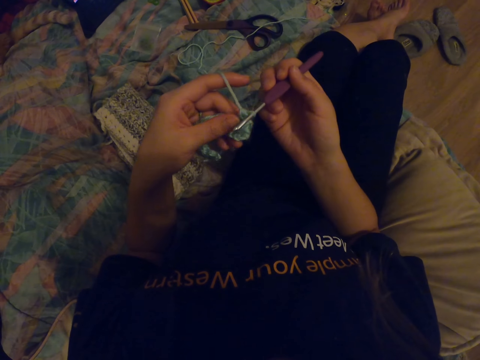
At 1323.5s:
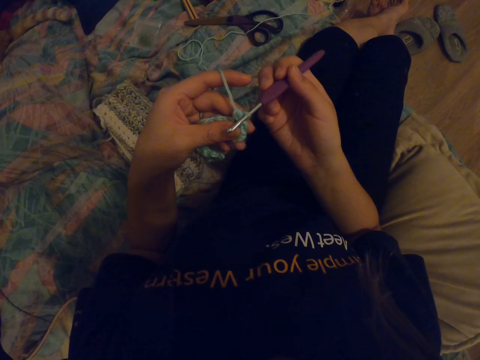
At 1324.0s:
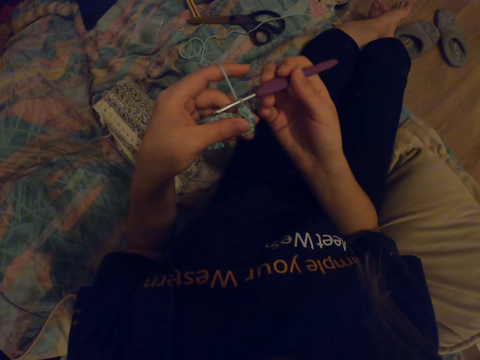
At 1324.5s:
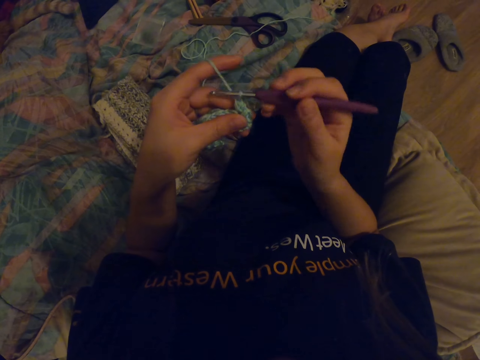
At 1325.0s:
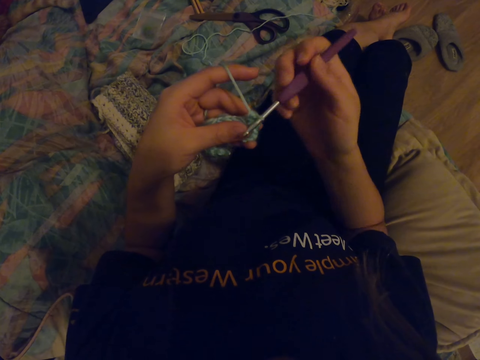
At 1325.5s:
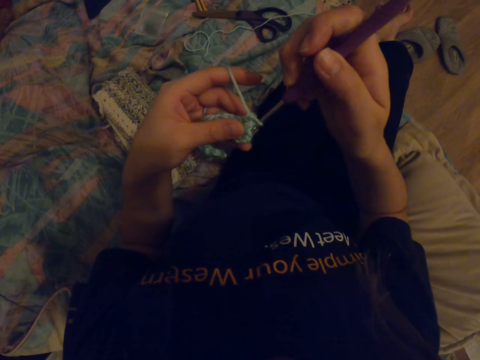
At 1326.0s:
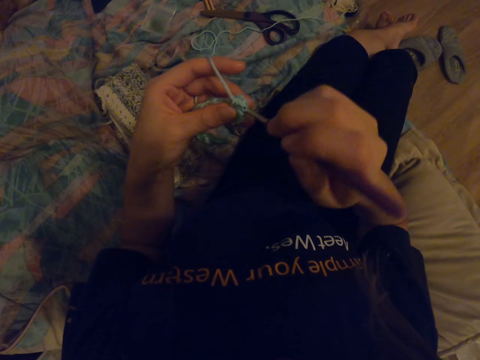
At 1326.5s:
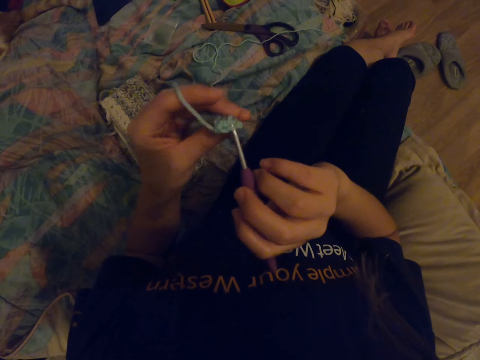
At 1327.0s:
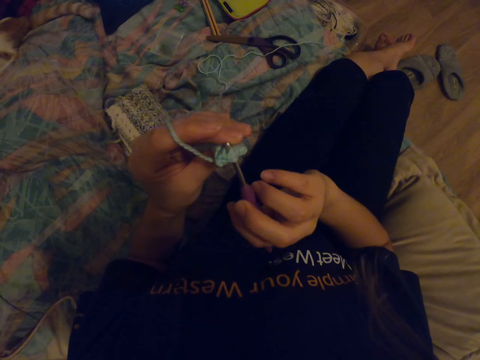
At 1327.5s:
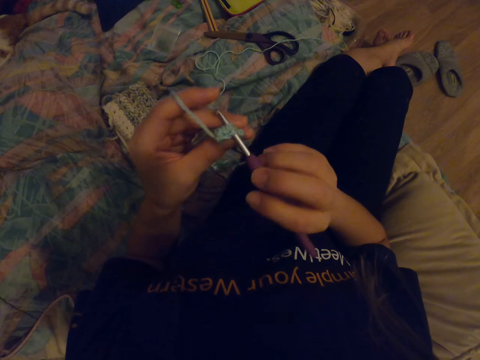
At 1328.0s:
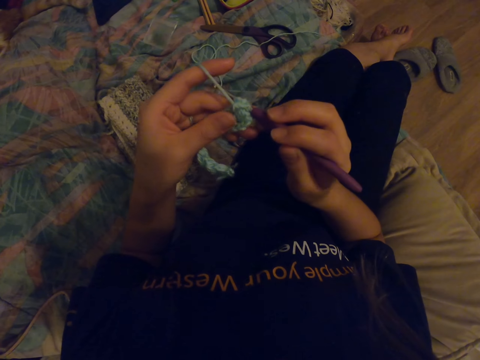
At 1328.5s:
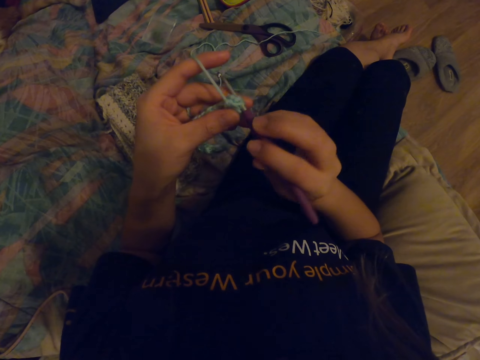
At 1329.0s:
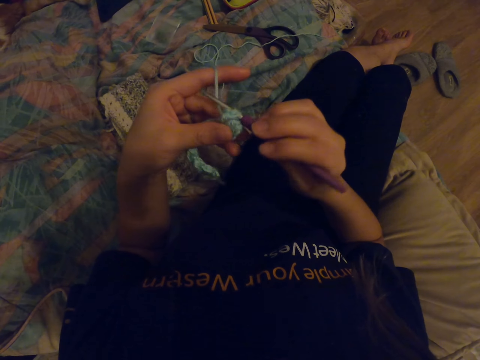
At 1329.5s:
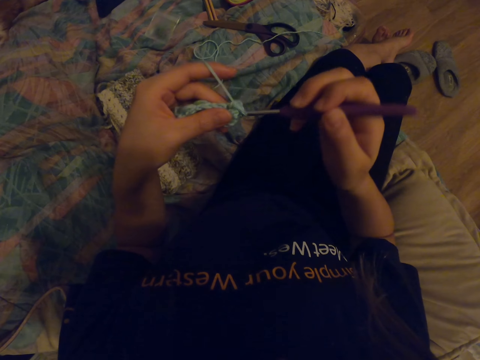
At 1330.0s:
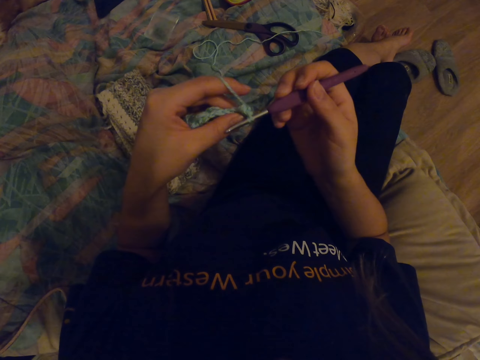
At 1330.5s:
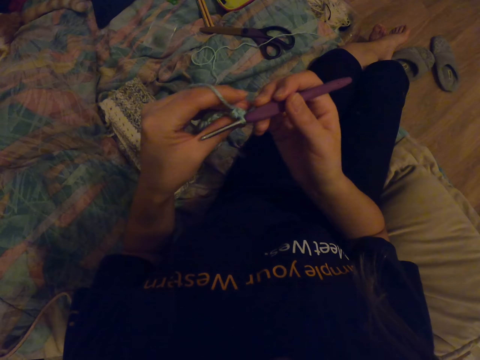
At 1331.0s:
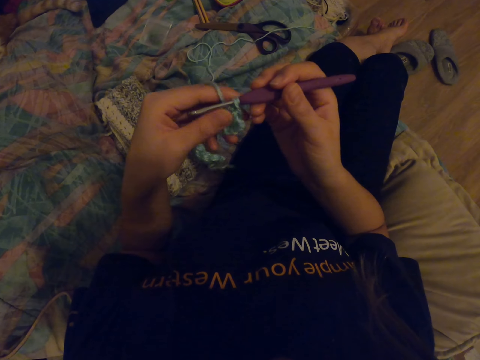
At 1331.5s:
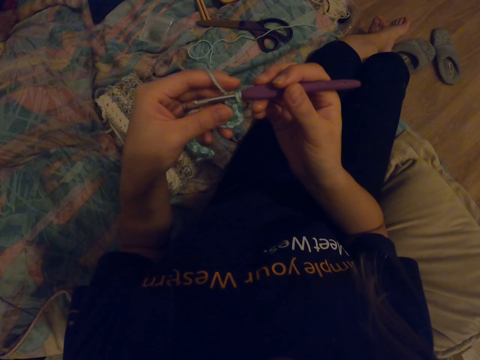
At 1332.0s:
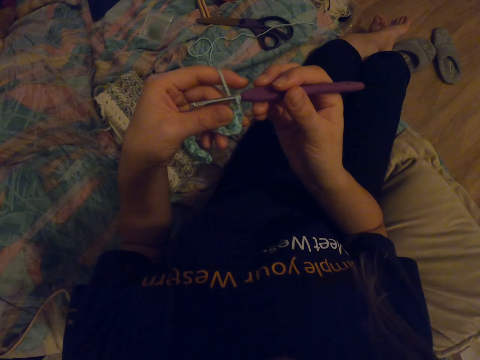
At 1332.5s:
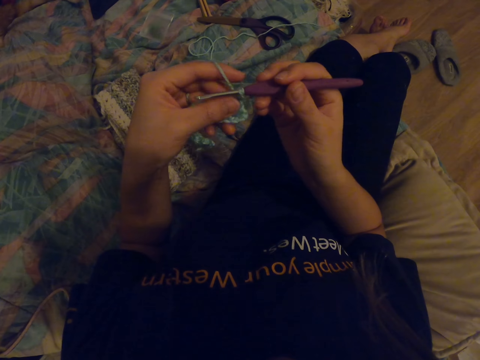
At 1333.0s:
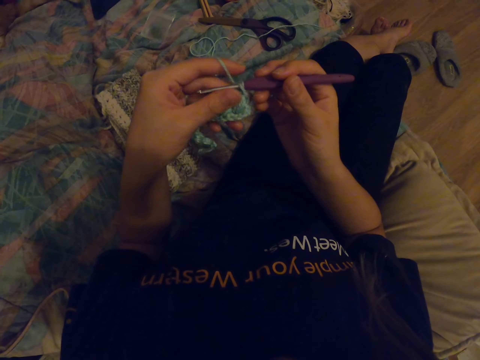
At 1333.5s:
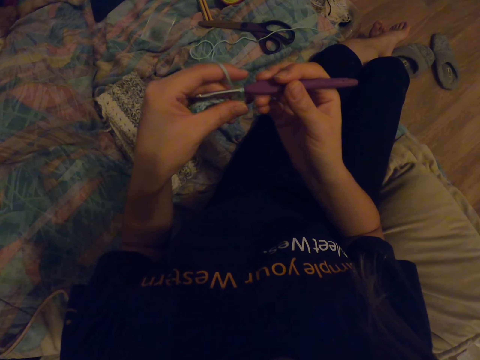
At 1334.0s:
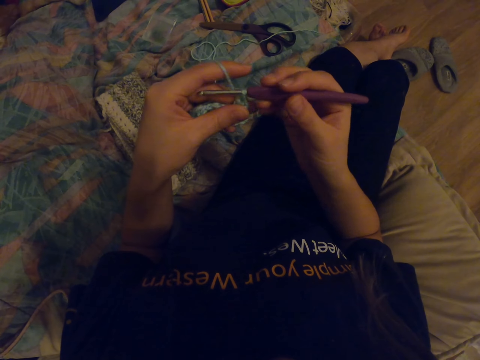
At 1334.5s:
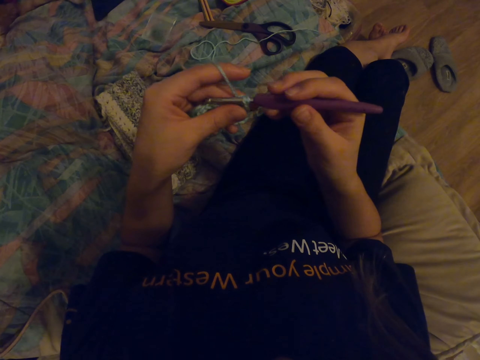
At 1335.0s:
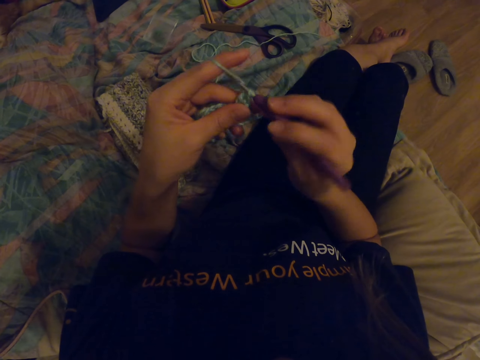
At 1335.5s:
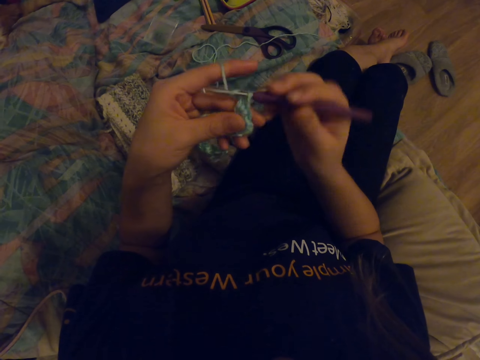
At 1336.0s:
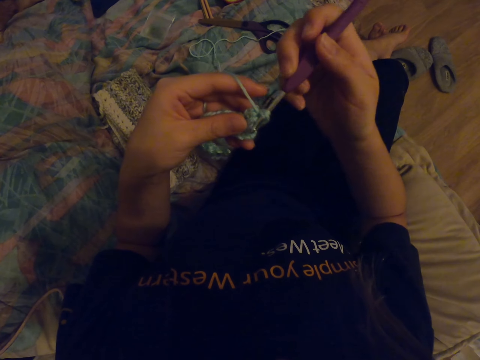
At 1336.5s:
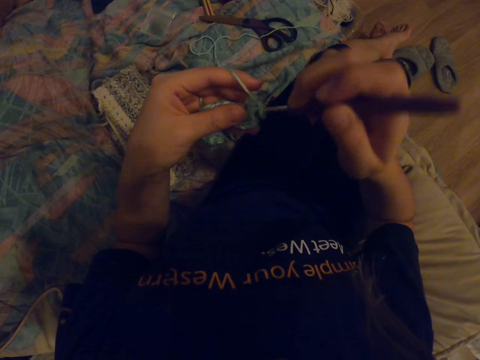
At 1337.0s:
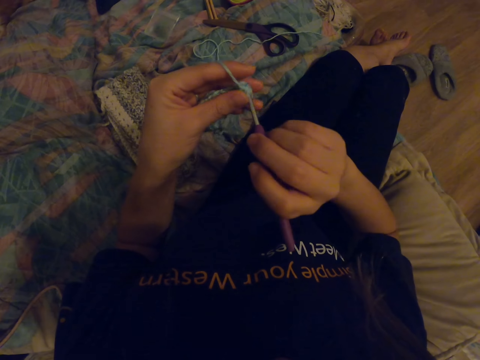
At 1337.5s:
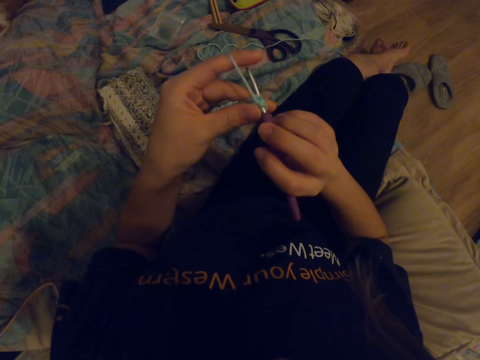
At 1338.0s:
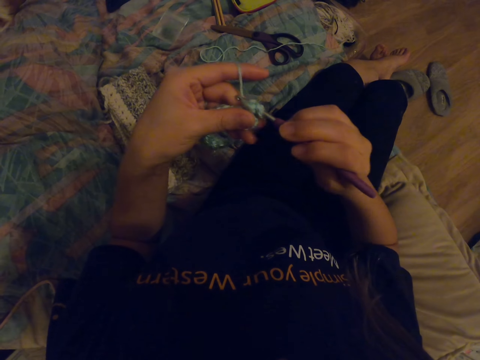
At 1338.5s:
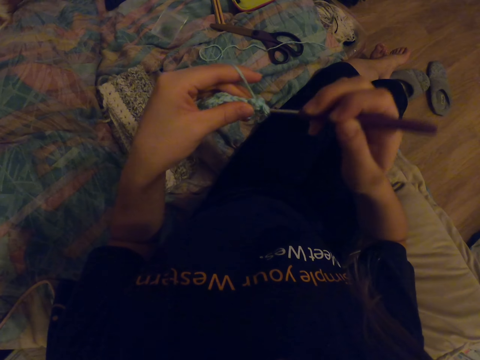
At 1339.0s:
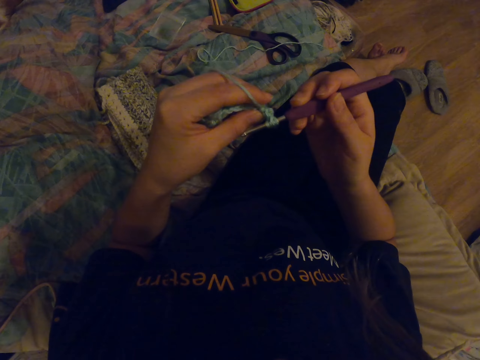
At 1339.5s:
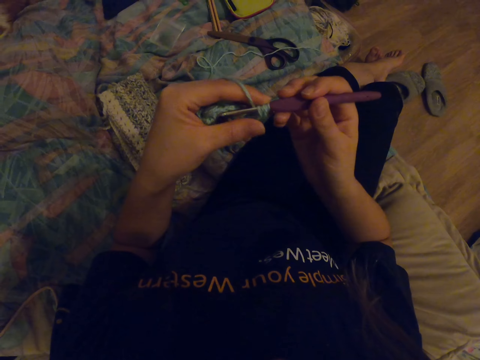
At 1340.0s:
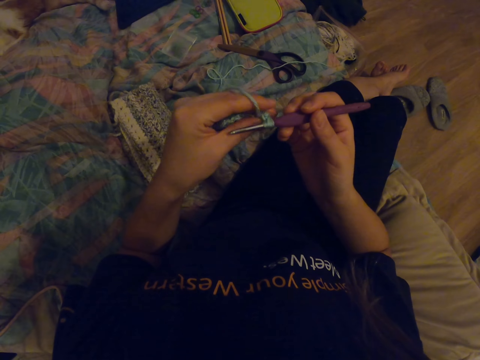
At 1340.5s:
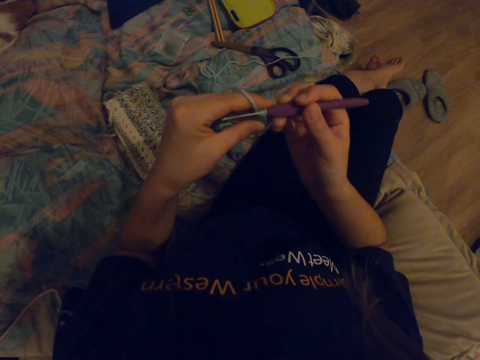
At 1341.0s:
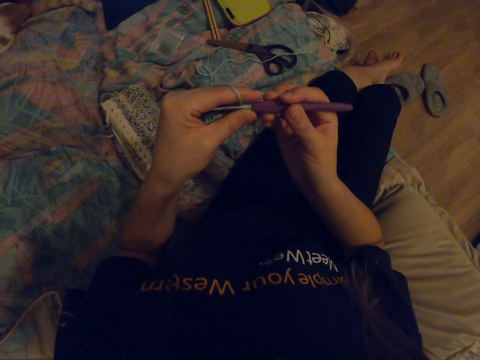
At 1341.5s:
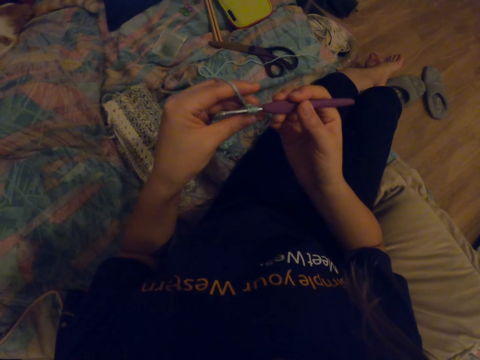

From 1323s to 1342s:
The camera wearer looks at the fabric. They look at the fabric again. They knit the fabric with a crochet hook.

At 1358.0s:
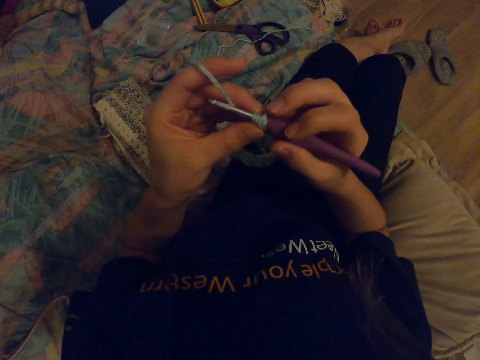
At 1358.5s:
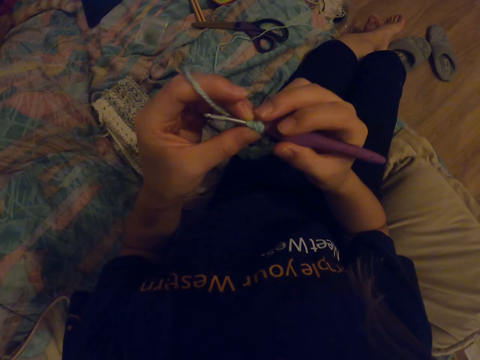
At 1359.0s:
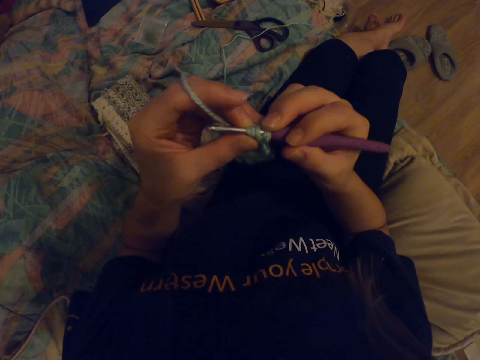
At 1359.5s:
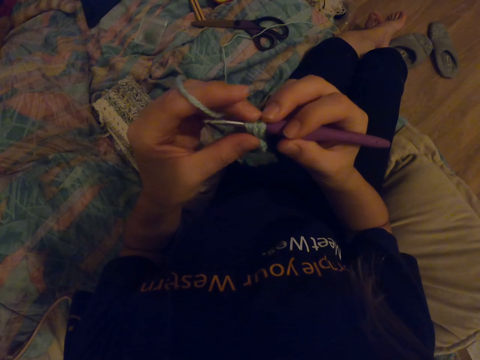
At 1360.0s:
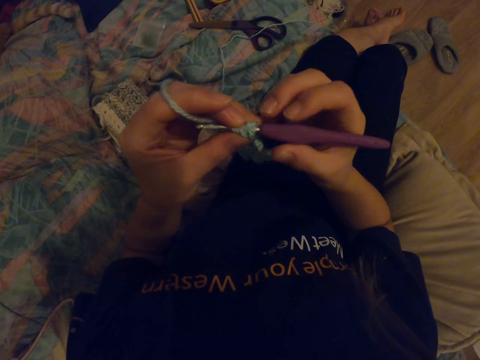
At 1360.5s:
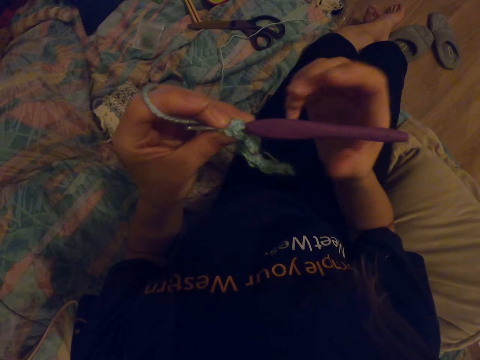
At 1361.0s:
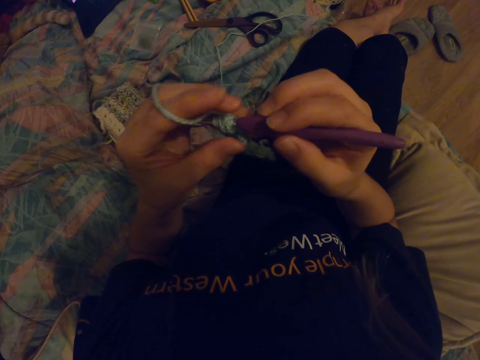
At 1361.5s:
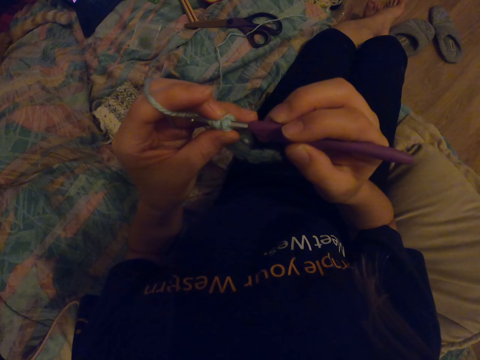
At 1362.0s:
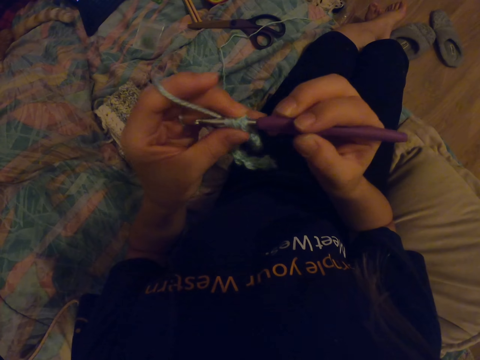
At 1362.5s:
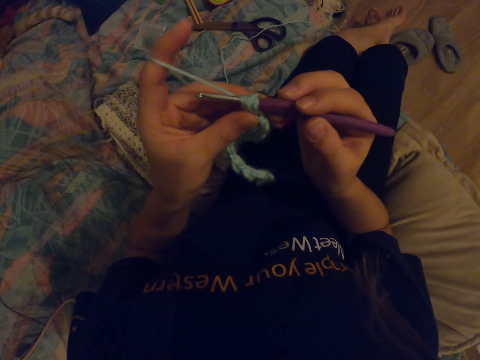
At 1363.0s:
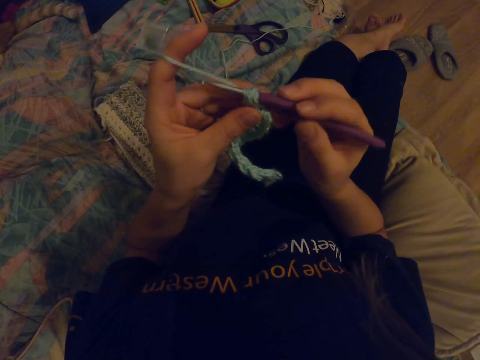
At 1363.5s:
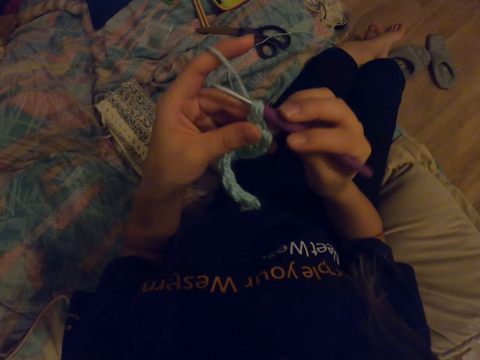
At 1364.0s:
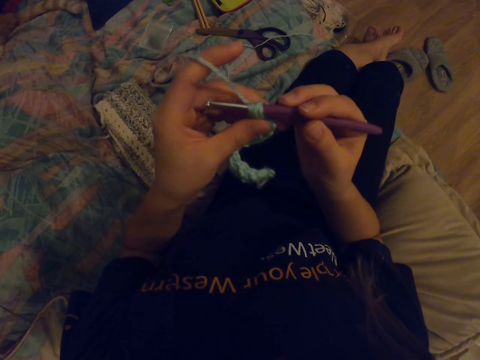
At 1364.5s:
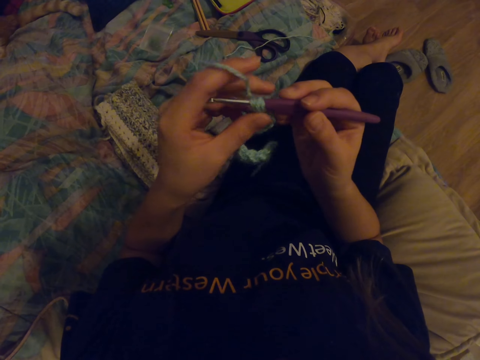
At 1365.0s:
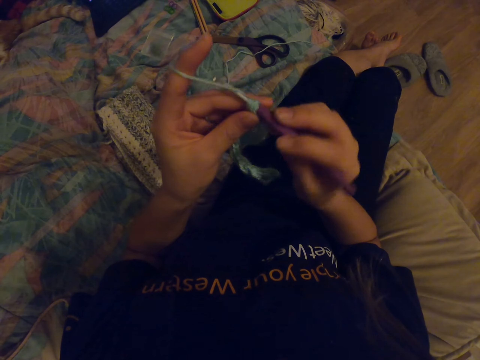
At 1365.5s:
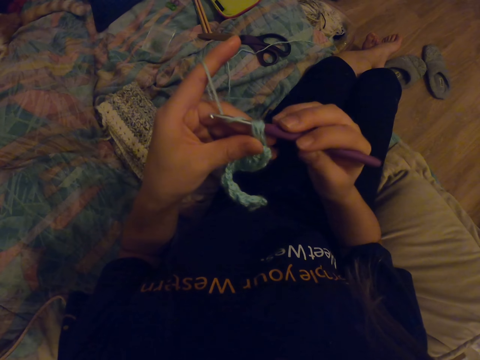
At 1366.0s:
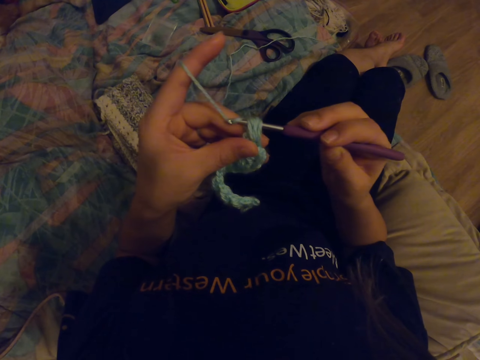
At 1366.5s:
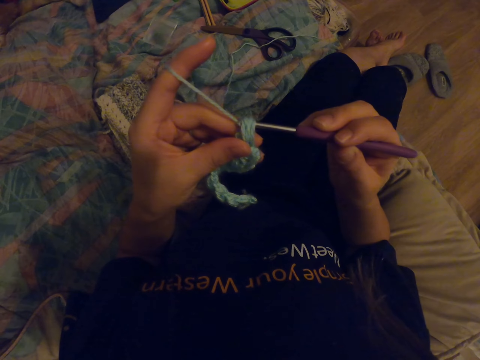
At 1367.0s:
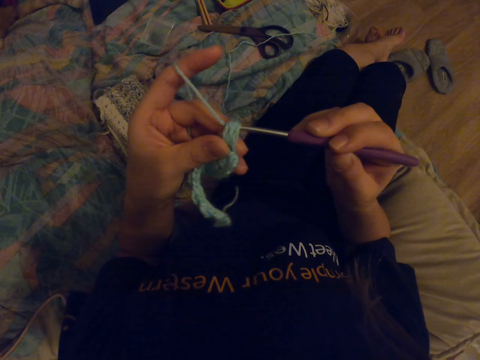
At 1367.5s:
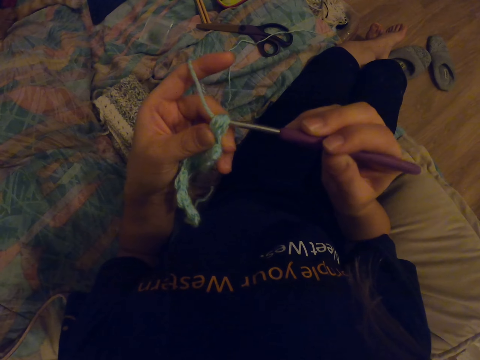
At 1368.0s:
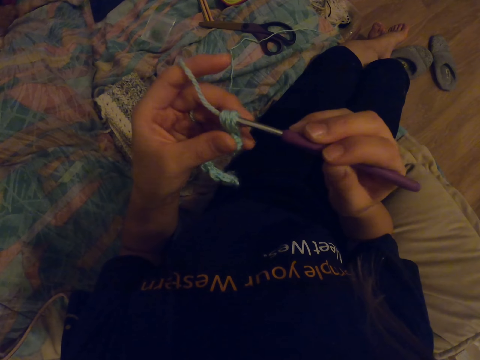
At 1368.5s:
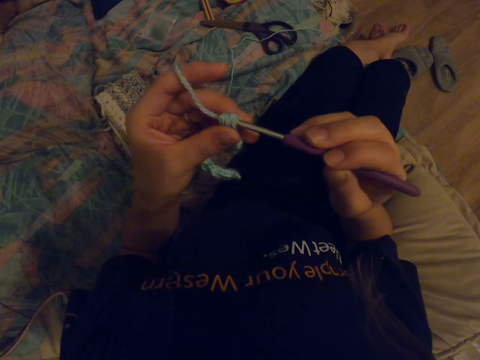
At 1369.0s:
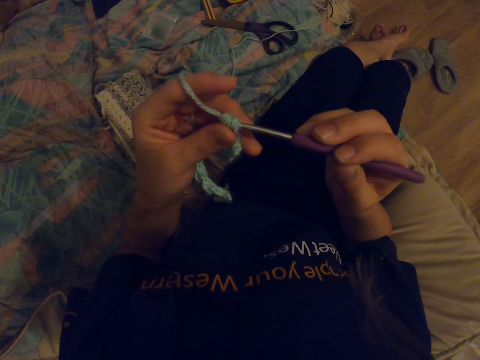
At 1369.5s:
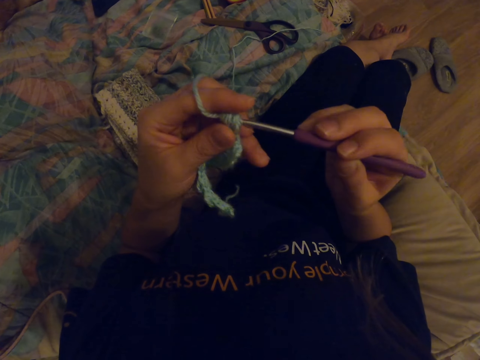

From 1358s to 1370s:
The camera wearer aligns a thread on the needle. They knit the fabric with a crochet hook.
